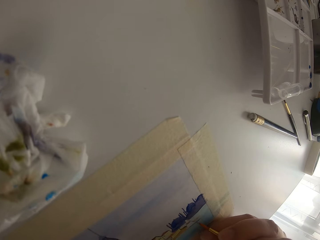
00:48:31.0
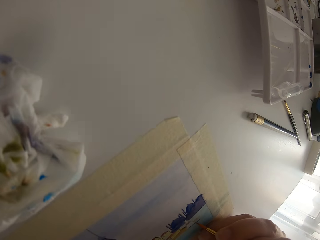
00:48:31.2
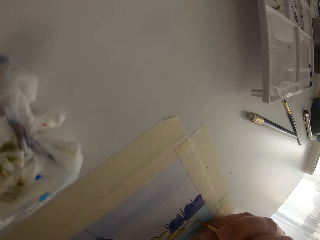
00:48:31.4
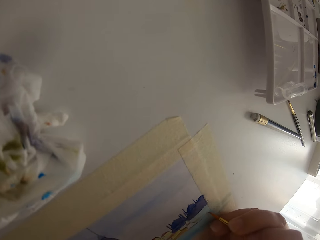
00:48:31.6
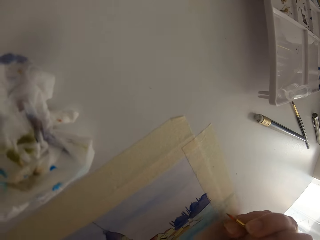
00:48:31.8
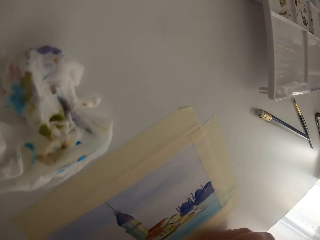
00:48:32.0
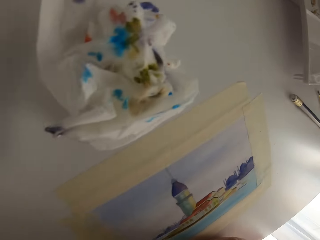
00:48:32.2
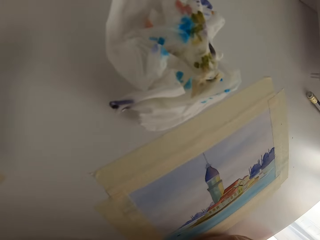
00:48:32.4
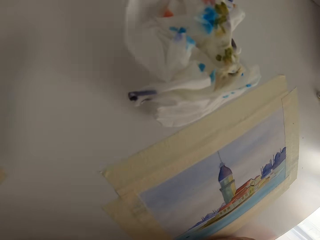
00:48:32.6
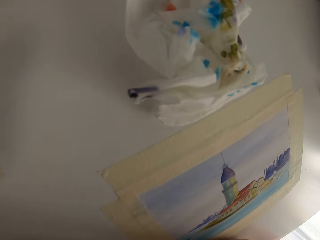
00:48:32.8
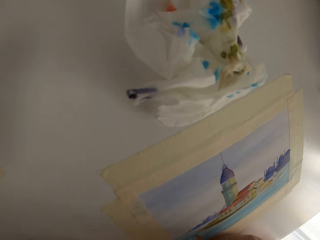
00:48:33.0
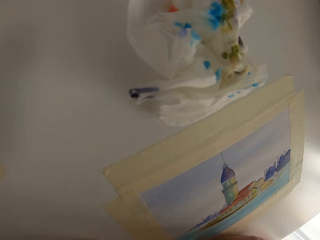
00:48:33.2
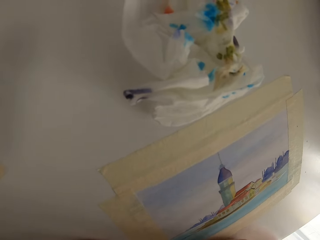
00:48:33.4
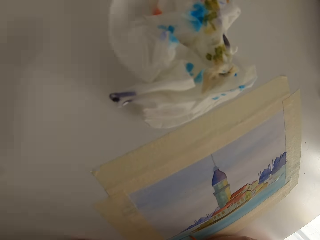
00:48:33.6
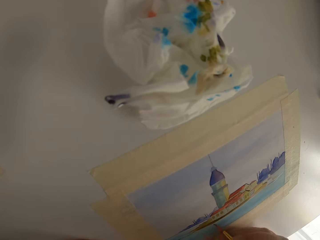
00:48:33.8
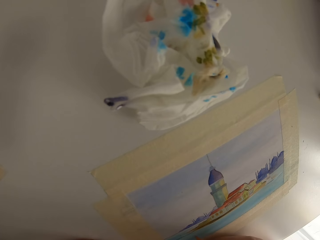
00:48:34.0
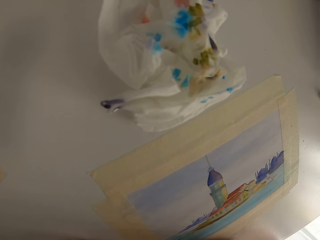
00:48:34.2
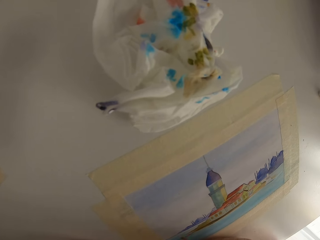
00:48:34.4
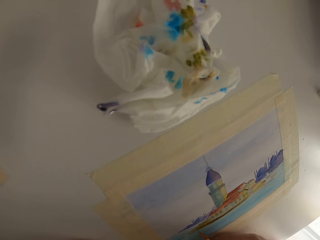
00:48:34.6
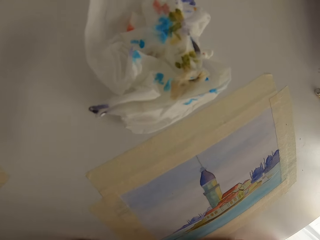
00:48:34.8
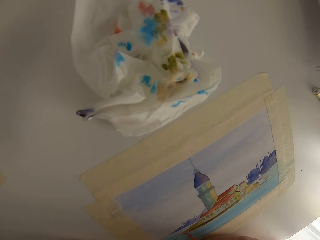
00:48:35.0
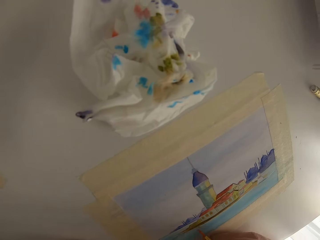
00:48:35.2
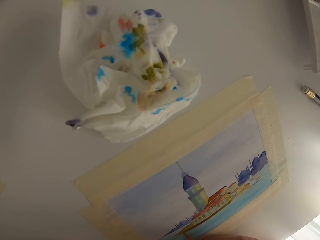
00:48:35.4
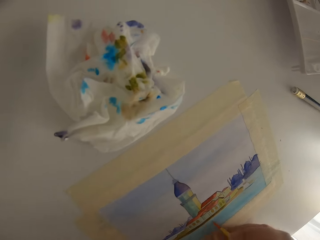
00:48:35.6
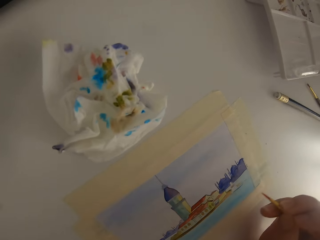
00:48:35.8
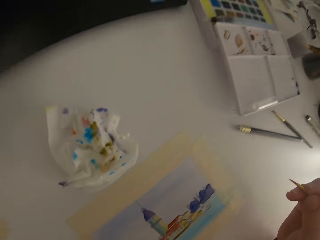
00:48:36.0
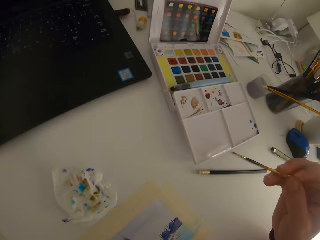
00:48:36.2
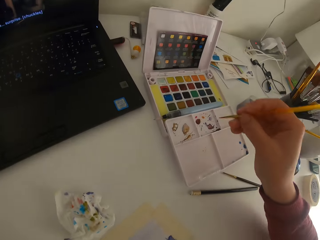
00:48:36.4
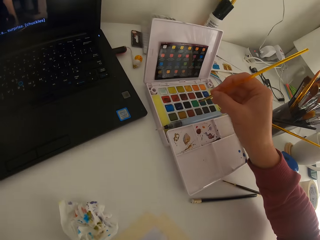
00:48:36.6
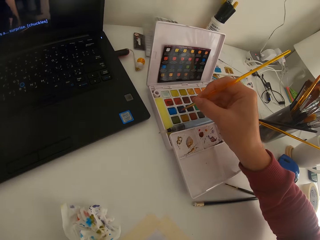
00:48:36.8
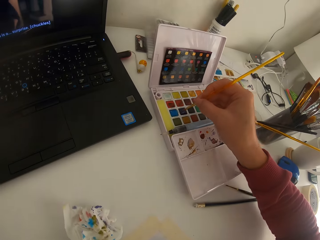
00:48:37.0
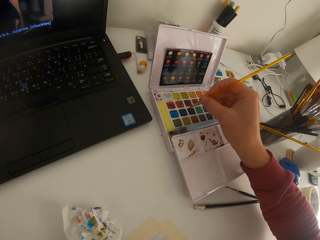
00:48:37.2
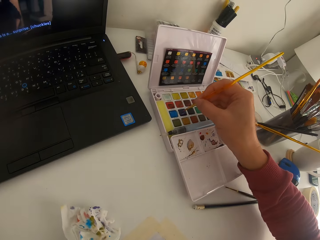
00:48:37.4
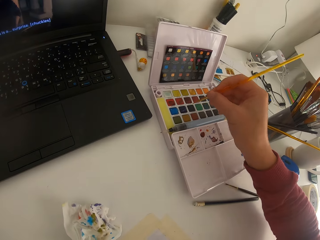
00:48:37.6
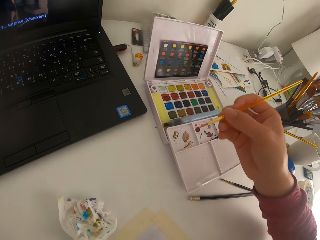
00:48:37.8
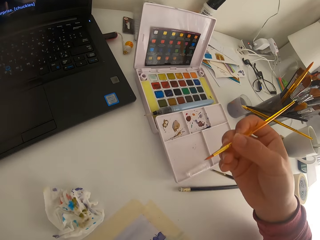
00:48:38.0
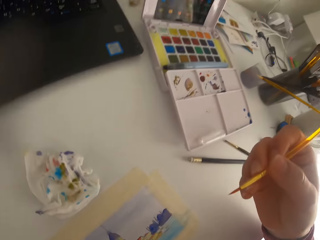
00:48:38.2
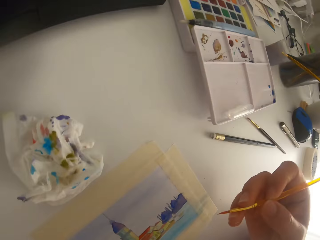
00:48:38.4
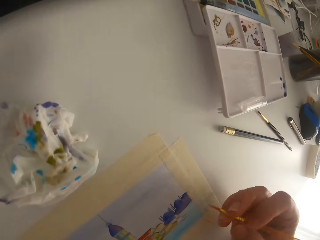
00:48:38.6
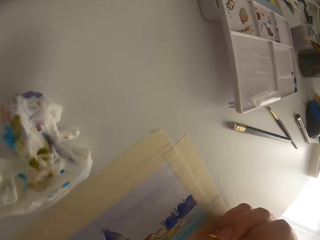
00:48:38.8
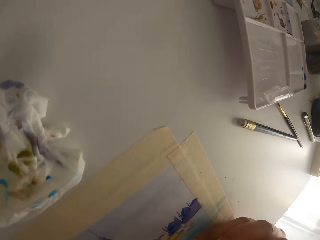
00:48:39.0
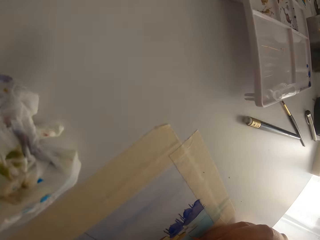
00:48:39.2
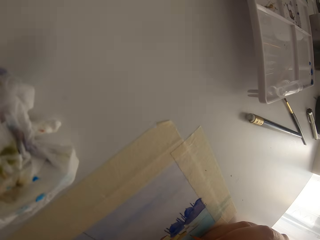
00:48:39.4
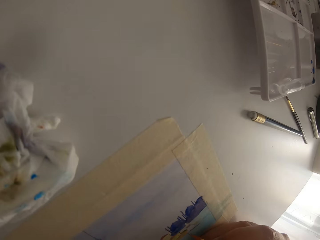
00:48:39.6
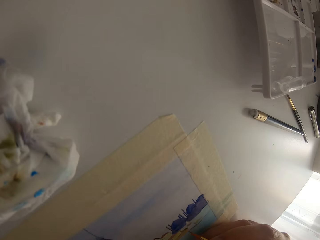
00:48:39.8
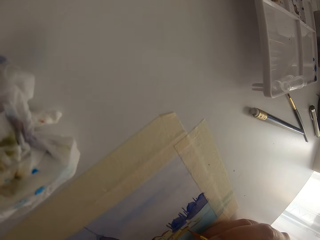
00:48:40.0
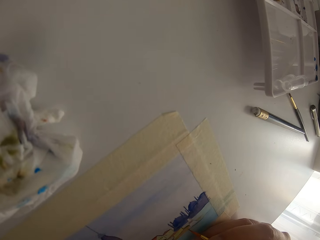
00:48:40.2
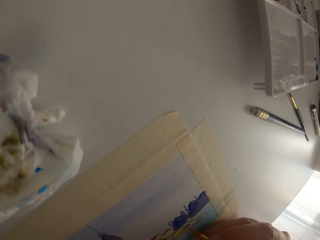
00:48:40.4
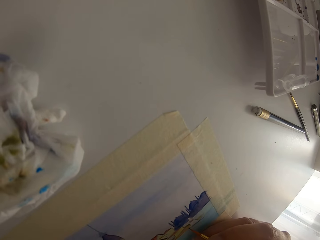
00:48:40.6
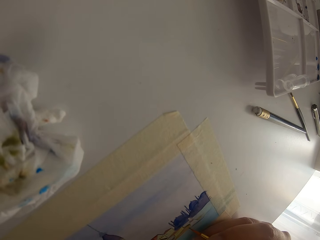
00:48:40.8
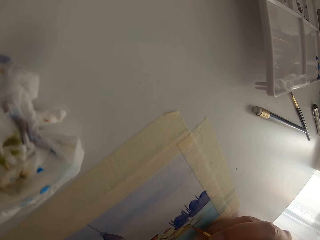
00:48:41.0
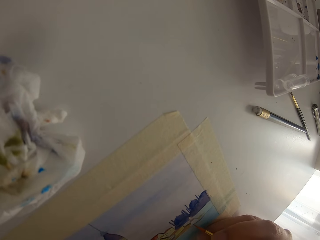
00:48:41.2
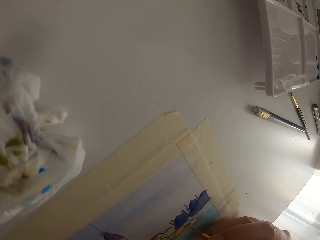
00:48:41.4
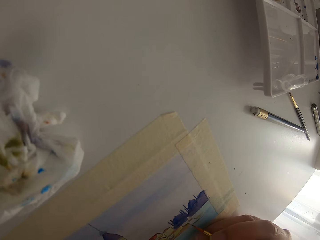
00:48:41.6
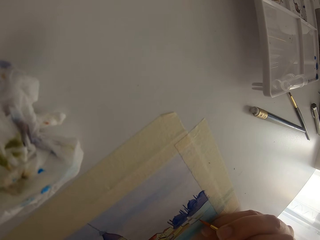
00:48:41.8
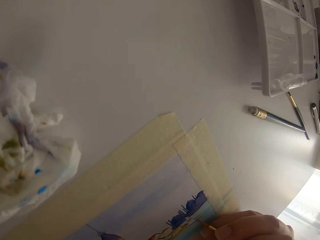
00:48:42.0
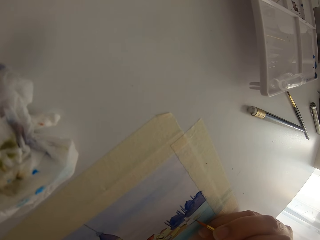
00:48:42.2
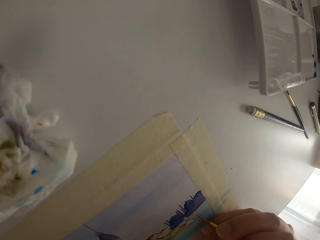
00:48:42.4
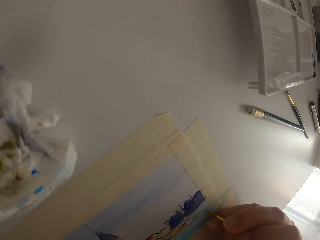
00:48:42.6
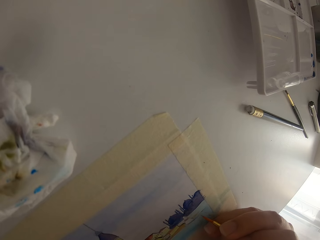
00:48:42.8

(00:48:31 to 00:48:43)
The camera wearer paints on a paper. They touch a paint brush on solid watercolor.

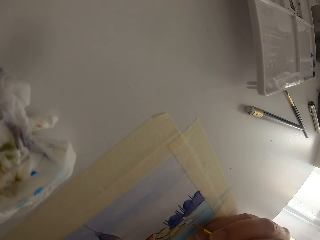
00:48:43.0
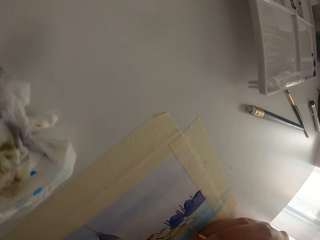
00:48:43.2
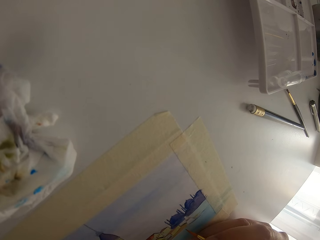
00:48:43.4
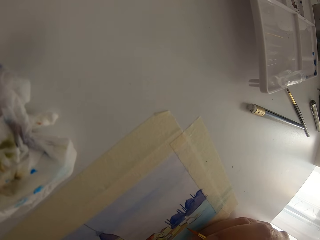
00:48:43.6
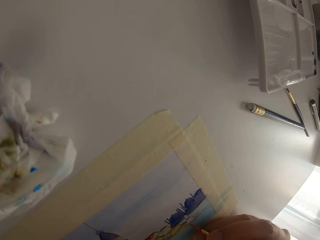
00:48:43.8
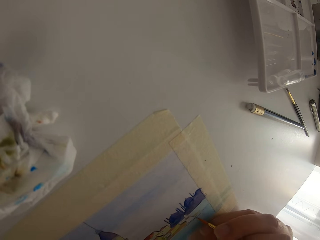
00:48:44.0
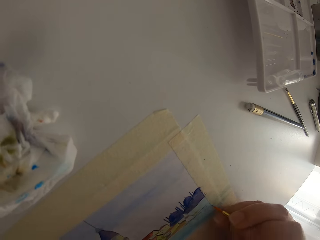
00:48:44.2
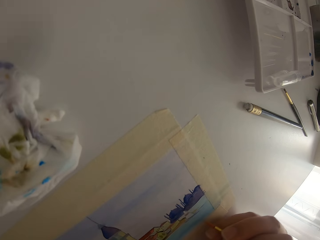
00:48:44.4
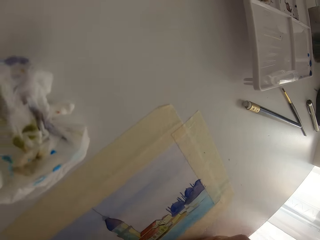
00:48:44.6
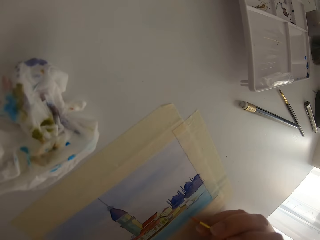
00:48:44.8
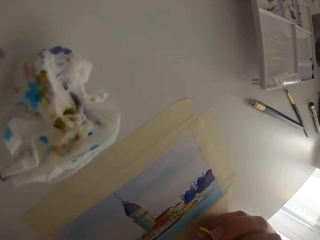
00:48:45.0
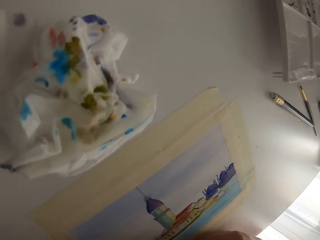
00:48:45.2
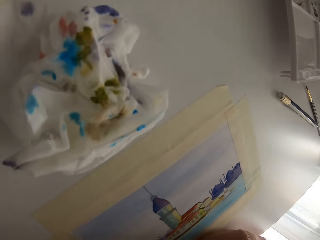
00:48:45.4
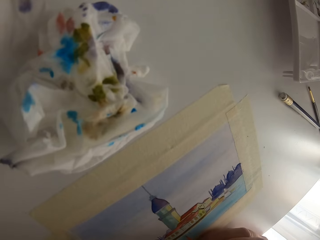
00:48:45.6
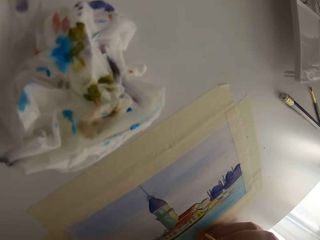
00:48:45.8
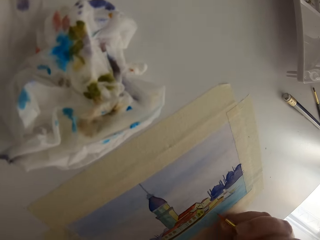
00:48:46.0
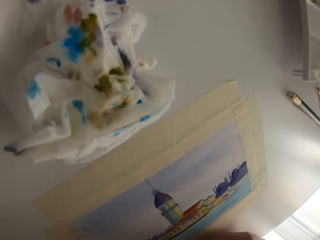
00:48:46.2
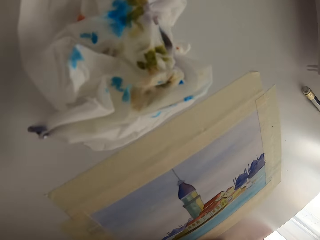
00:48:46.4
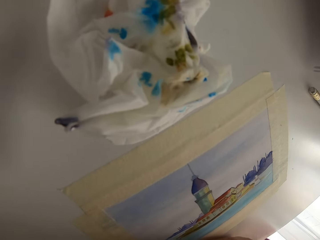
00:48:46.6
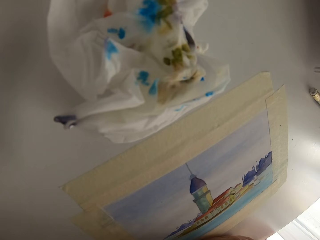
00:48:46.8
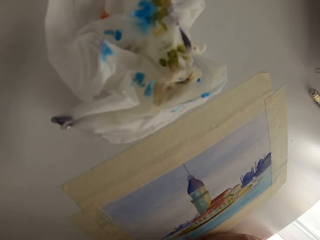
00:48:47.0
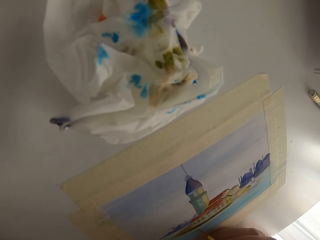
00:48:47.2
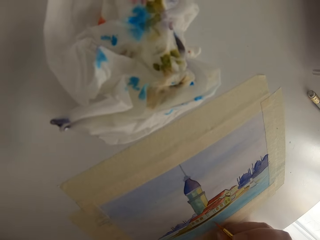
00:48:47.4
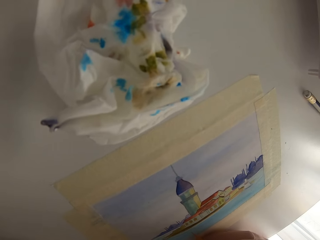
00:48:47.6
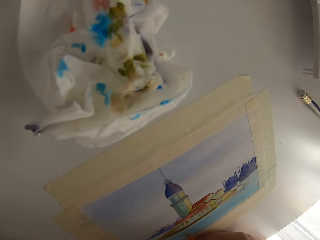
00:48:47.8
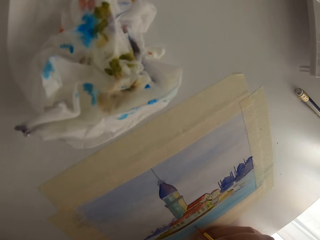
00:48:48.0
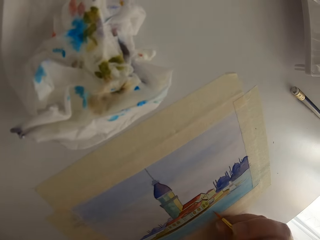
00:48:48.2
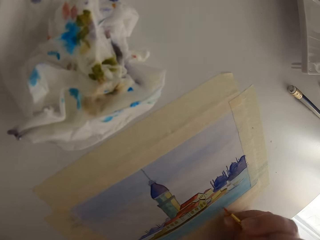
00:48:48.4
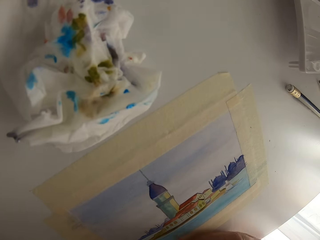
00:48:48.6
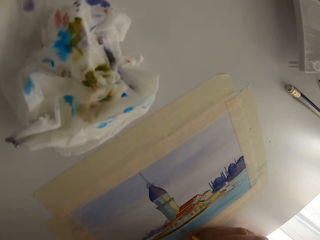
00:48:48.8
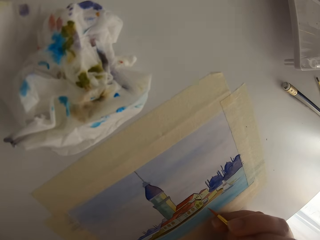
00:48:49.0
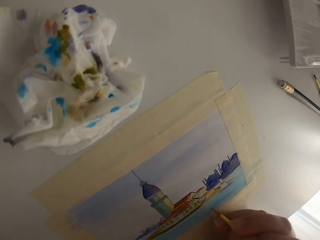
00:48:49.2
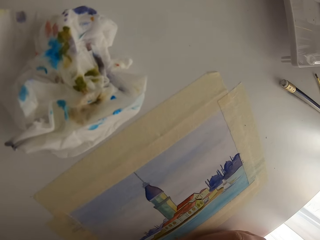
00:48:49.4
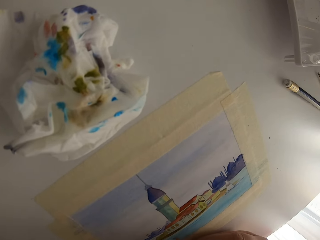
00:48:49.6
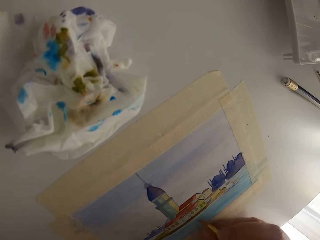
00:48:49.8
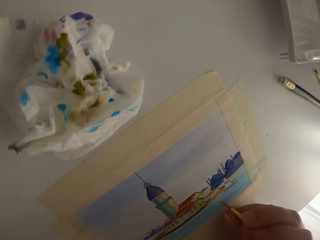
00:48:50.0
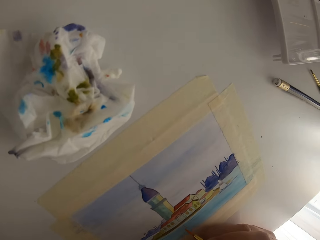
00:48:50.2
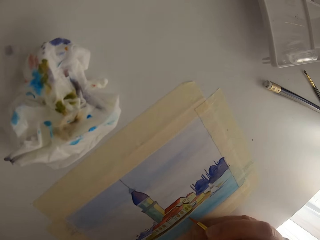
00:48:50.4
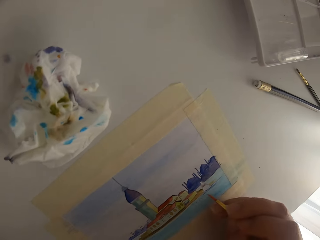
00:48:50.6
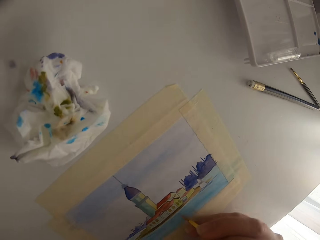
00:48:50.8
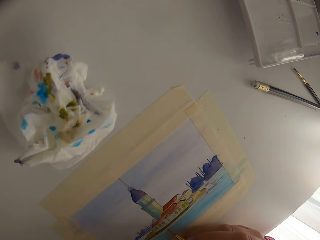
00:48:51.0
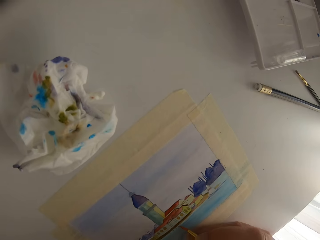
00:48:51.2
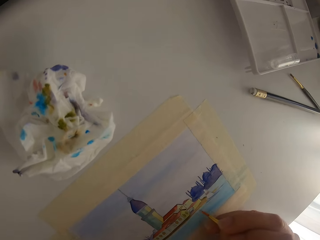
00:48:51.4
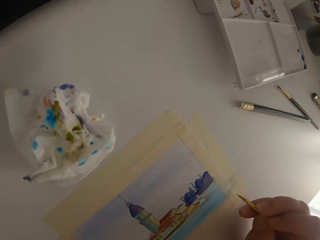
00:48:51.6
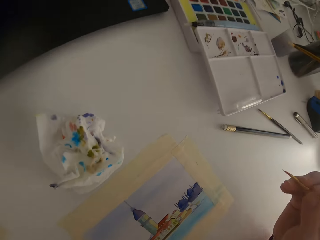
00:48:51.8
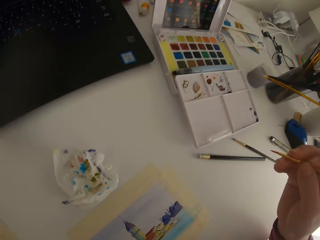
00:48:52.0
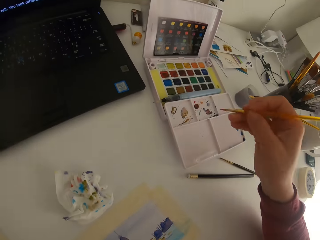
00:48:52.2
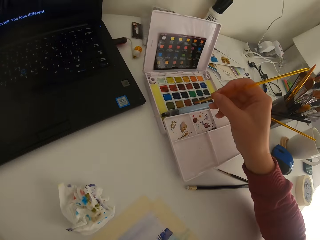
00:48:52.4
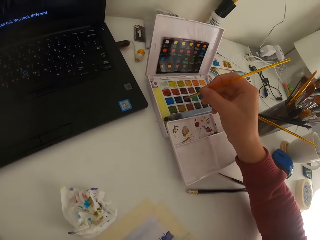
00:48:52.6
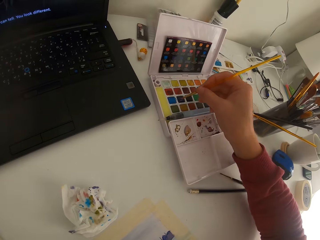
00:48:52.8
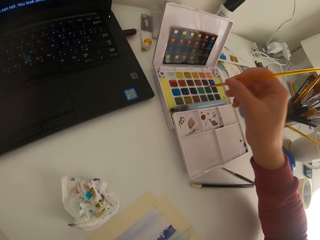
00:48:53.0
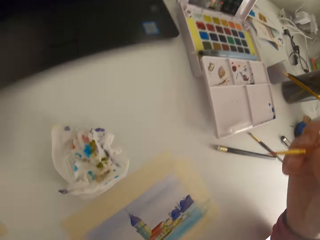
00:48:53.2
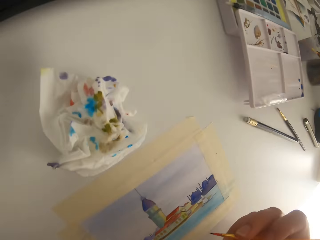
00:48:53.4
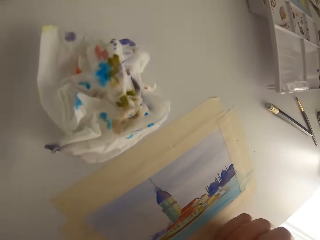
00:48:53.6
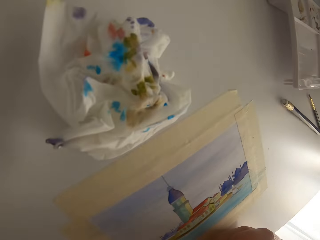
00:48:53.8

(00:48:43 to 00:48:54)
The camera wearer paints on a paper. They touch a paint brush on solid watercolor.
